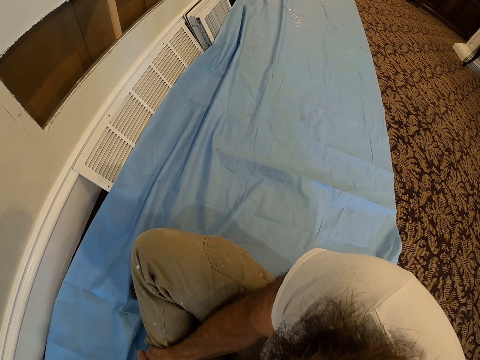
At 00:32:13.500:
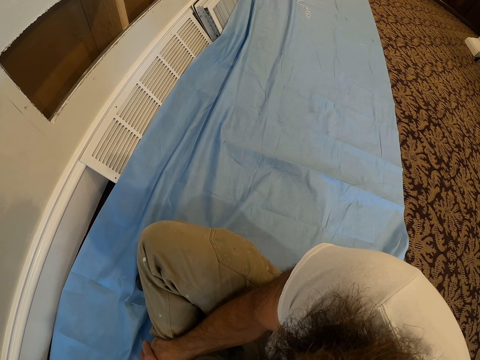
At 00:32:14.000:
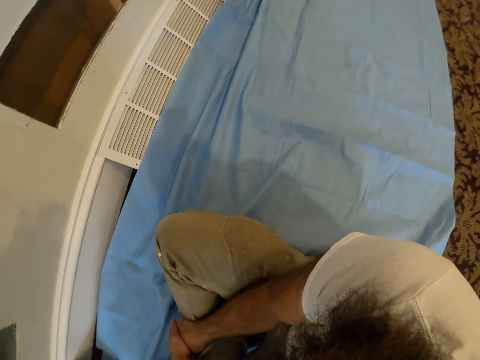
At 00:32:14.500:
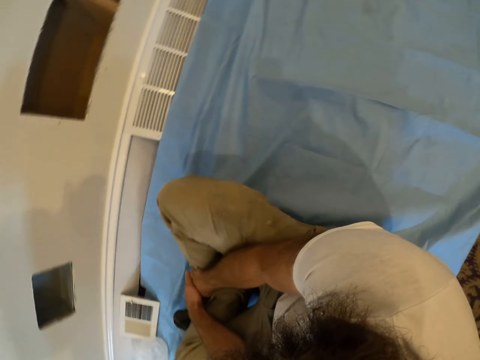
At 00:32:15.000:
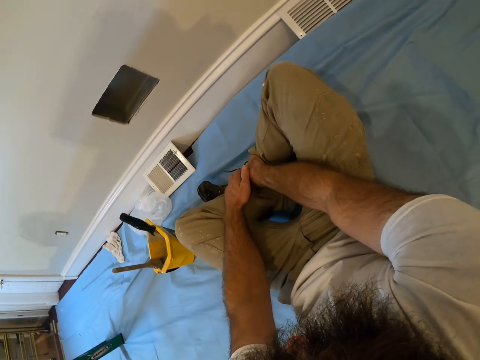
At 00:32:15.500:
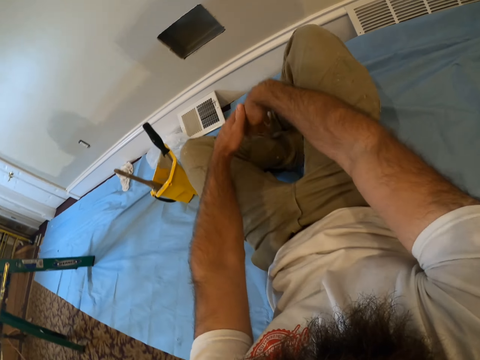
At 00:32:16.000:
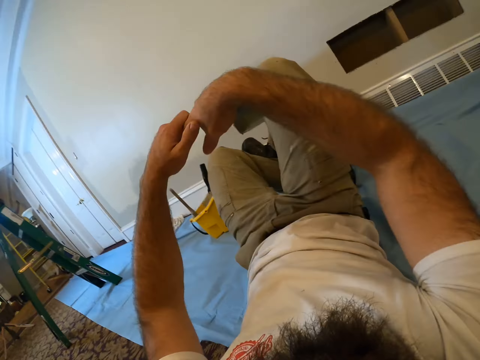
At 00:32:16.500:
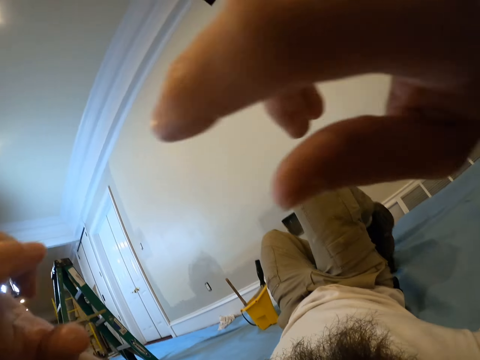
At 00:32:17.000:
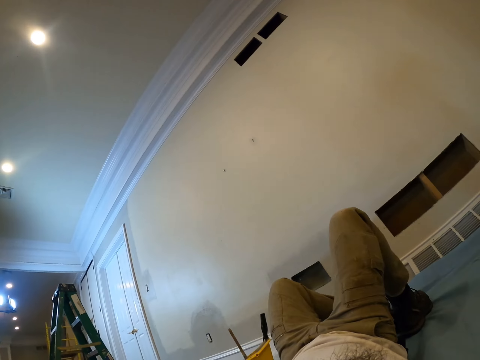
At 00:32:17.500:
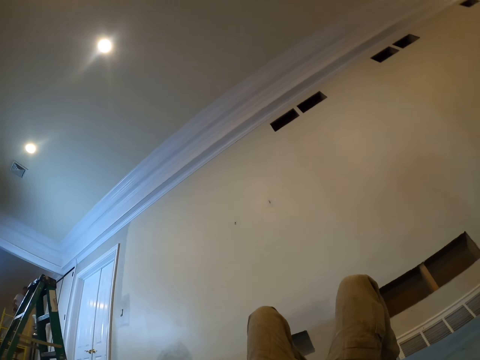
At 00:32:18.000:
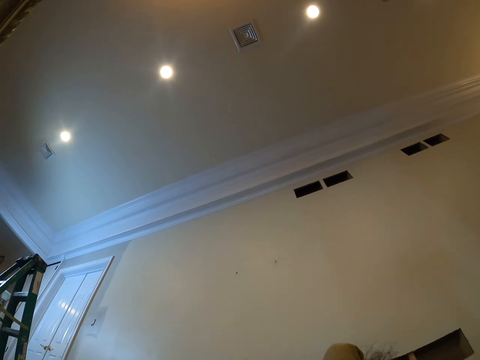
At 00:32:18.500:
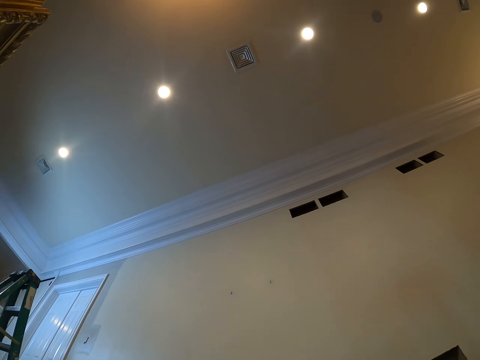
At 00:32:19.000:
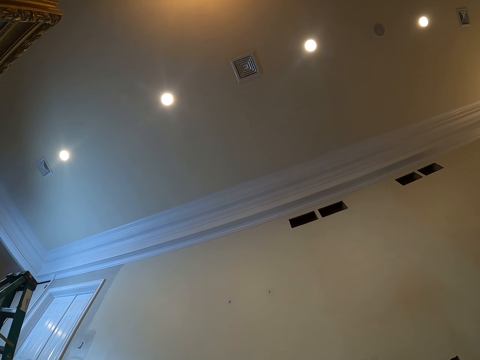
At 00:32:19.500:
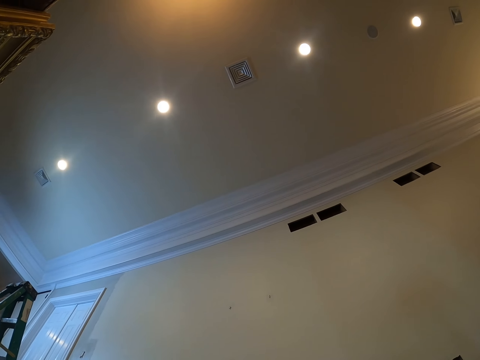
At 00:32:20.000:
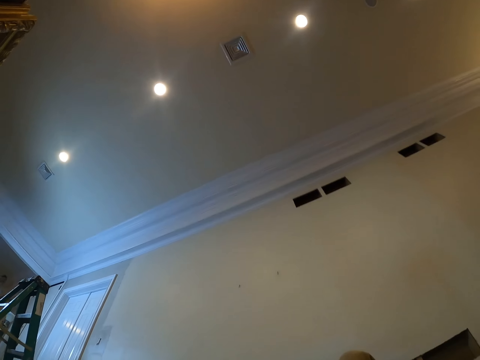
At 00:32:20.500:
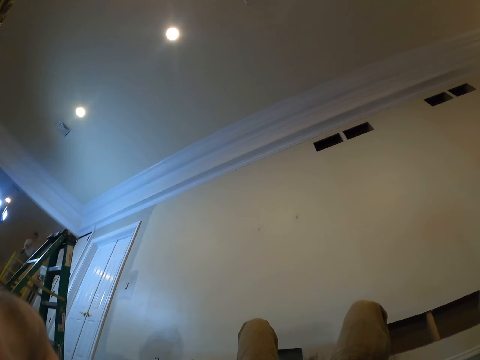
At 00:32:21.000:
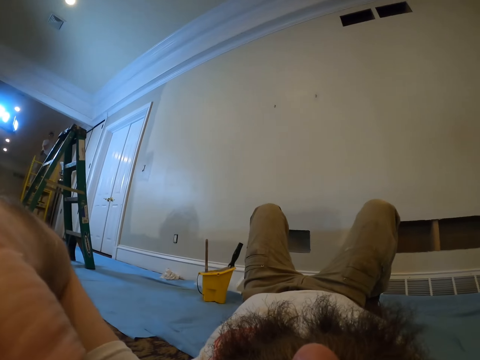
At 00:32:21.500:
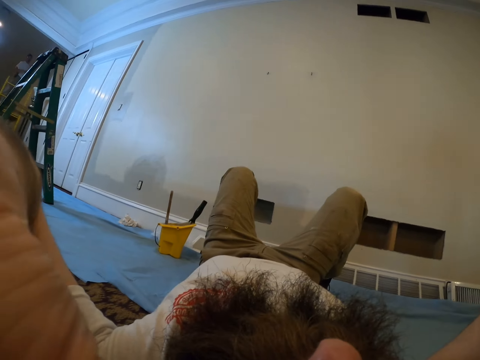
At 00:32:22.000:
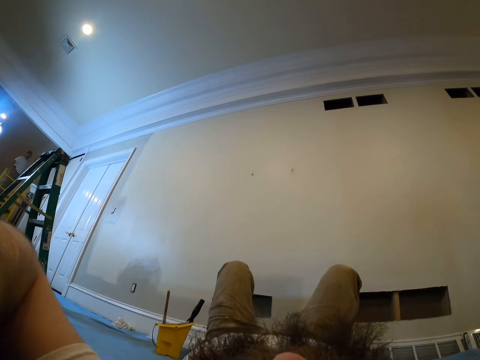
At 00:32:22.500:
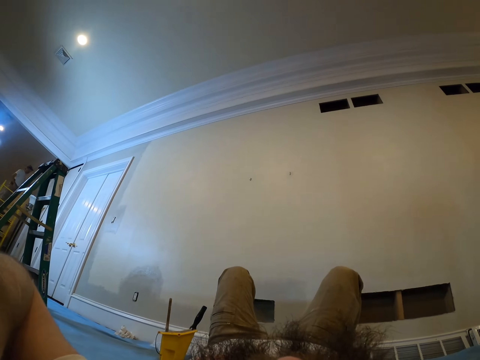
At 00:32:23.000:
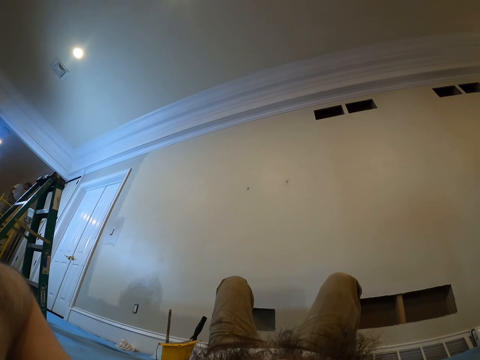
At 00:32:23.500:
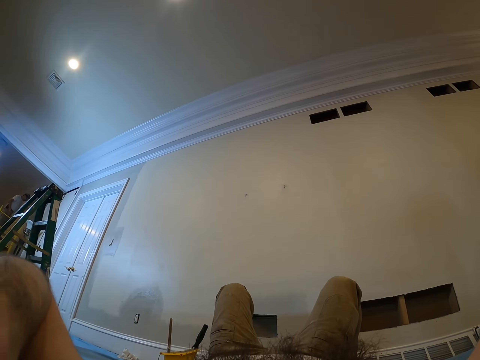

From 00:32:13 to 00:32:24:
The camera wearer lays his back on the floor. He touches the camera with both hands.

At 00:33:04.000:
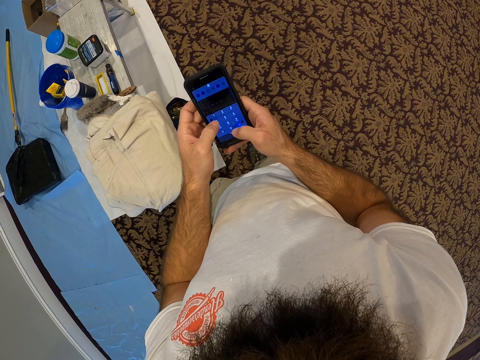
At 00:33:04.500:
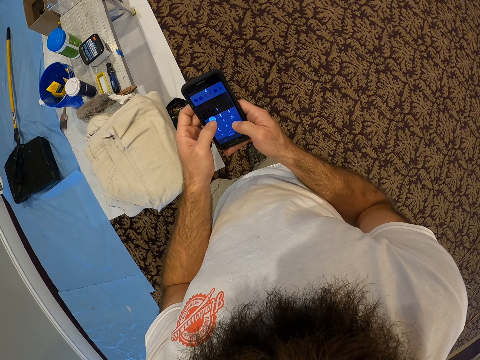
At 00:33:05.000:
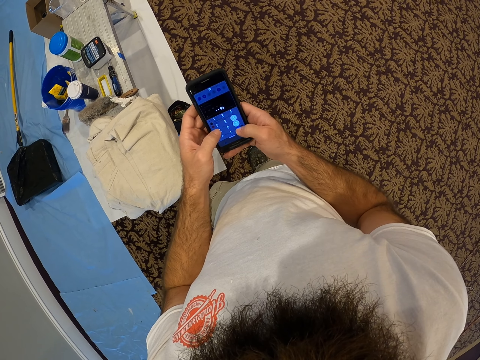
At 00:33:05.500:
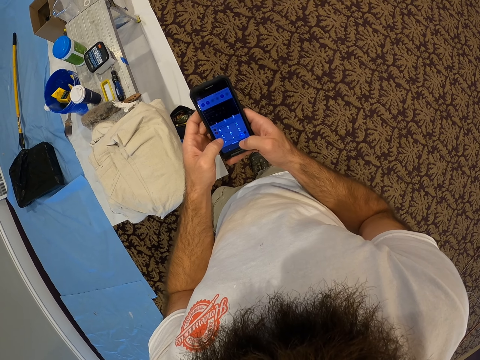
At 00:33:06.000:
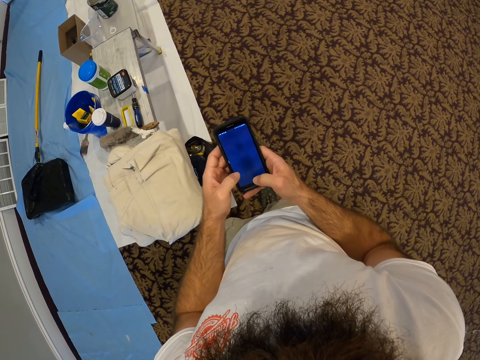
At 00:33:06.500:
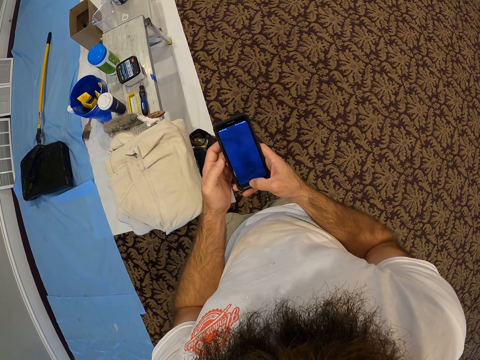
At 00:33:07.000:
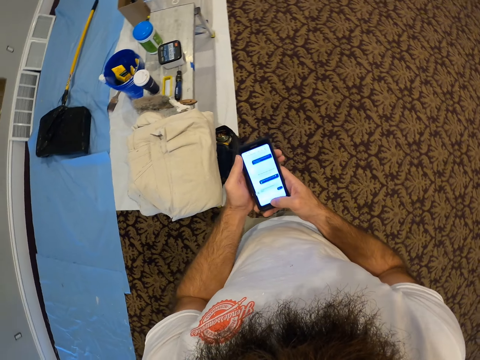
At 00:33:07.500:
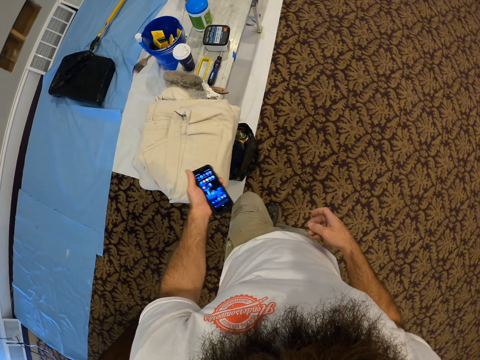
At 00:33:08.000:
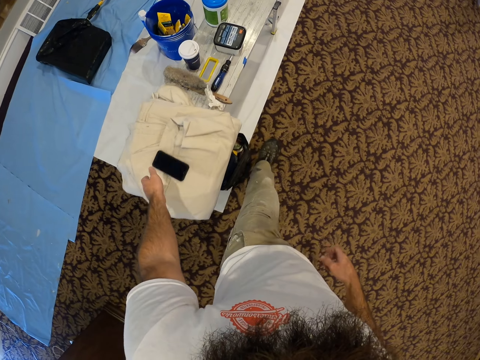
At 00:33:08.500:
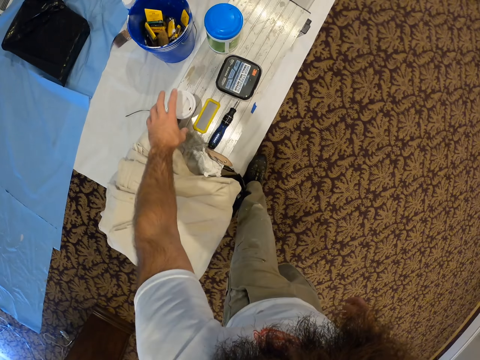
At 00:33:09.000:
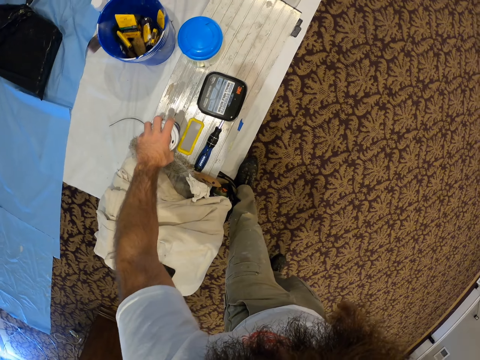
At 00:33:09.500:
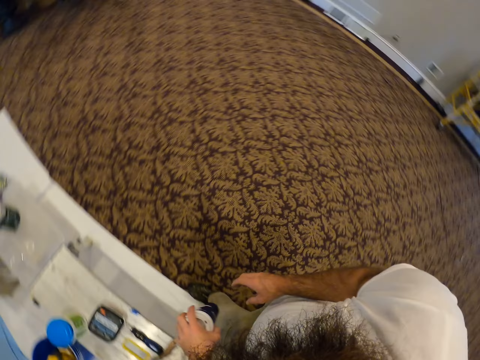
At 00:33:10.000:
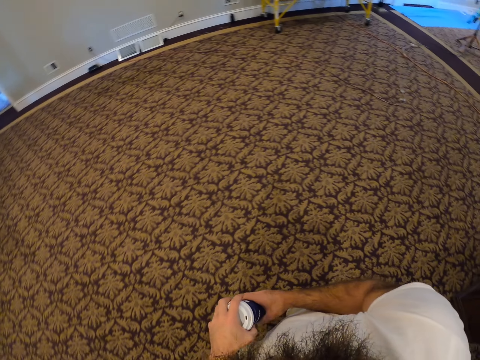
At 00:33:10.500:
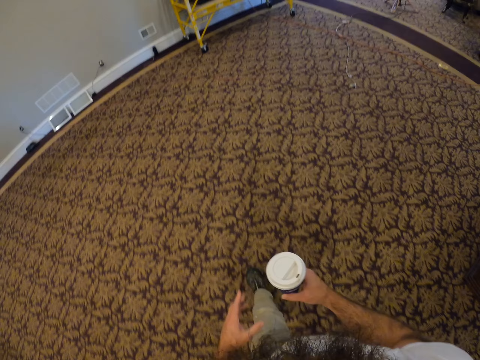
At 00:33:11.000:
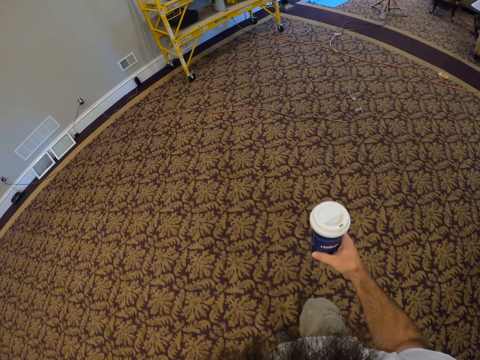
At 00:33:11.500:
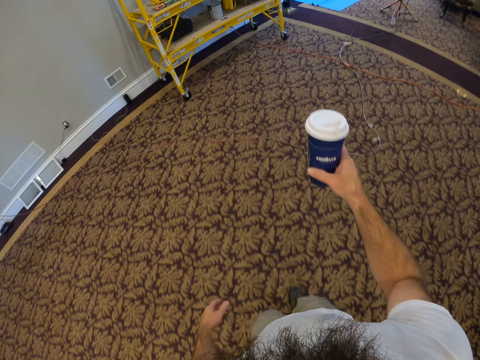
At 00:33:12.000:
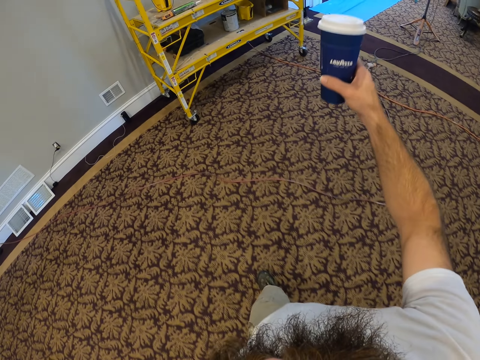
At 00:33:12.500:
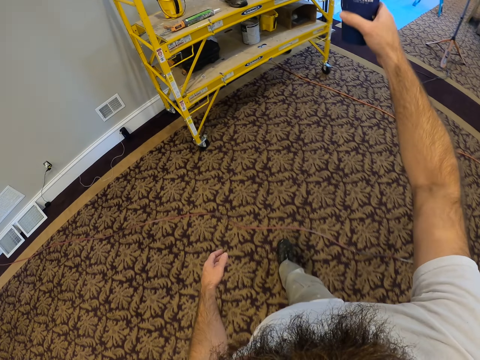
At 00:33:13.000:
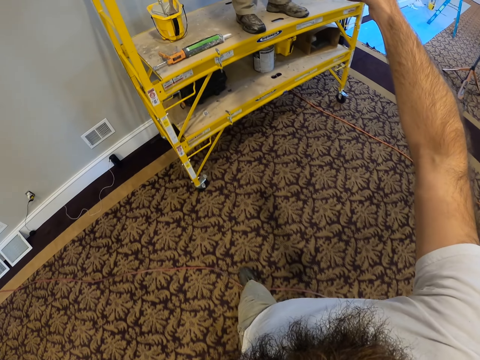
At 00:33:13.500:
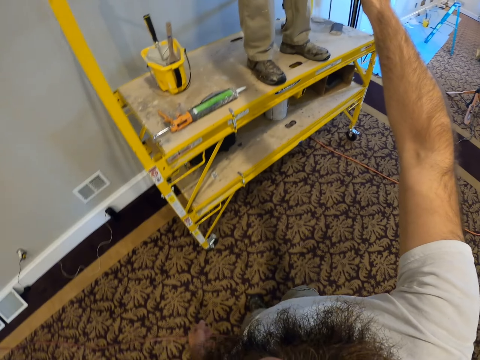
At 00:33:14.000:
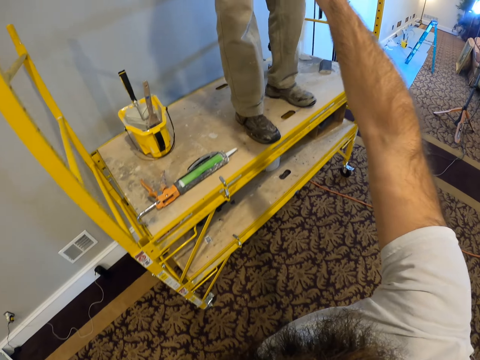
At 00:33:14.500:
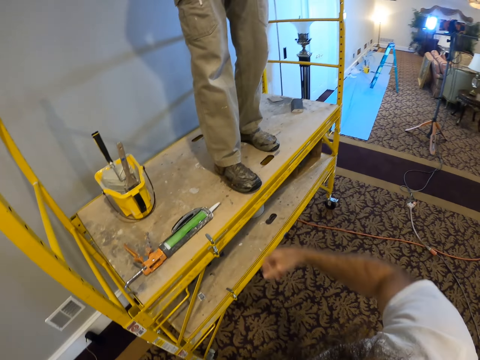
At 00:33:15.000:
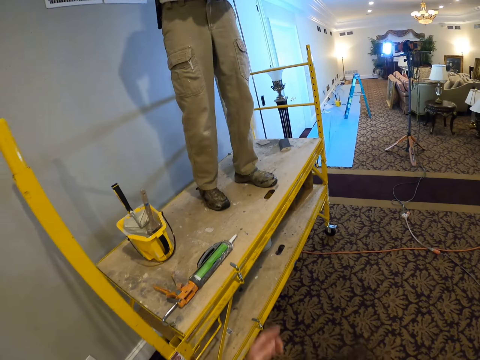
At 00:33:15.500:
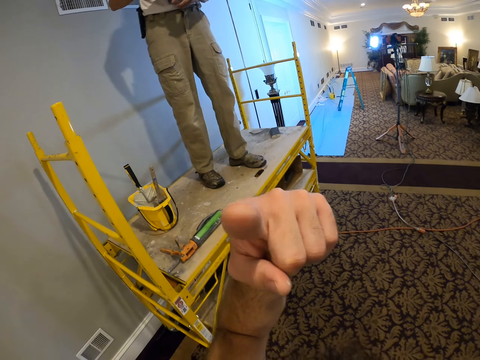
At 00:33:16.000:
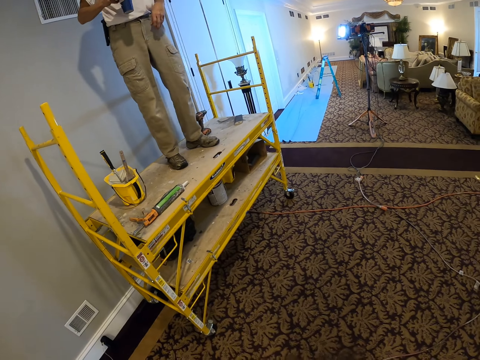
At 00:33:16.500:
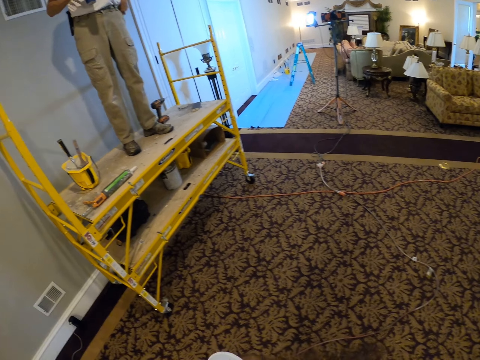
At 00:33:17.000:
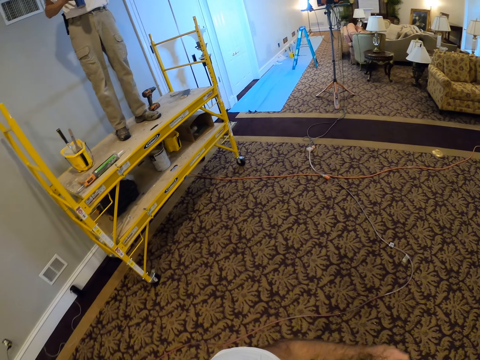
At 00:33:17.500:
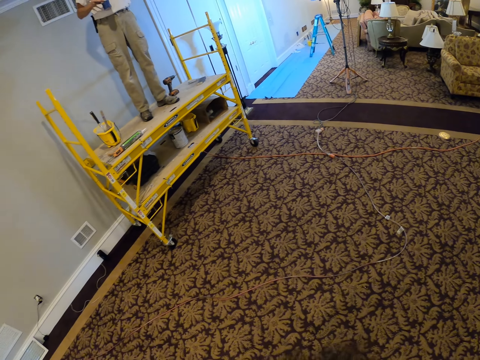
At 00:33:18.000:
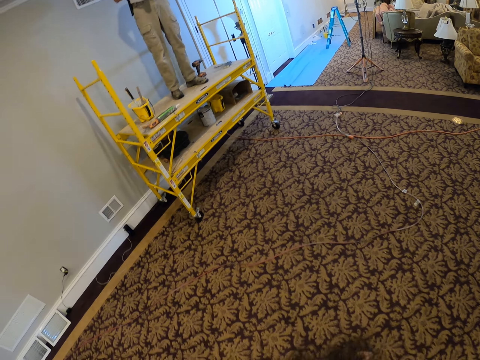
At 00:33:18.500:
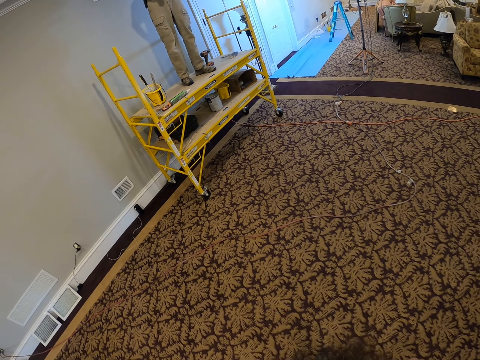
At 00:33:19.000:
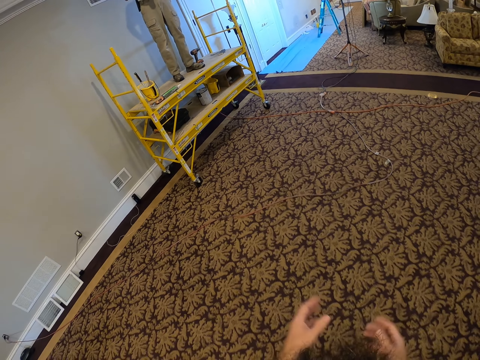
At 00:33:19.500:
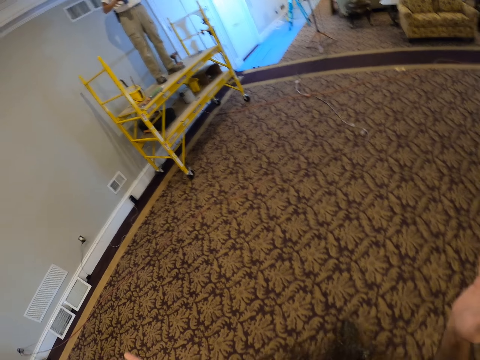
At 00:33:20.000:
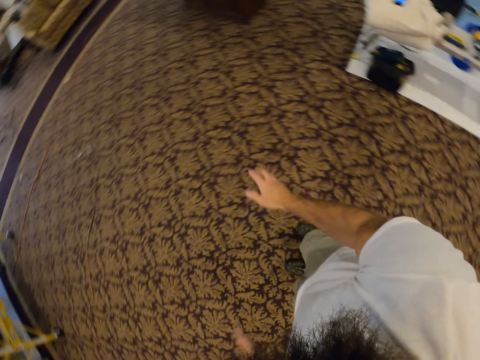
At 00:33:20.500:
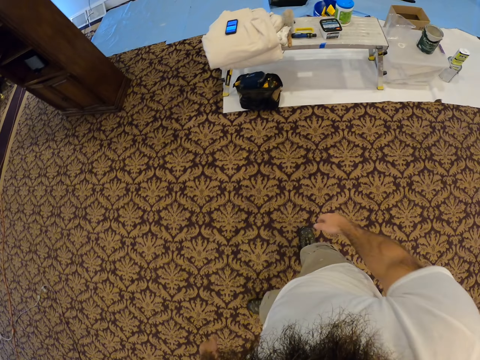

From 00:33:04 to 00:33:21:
The camera wearer uses a phone. He drops the phone on the towel with his left hand. He picks a cup from a tray with his left hand. He collects the cup from his left hand with his right hand. He gives the cup to a man with his right hand. He talks to the man.
